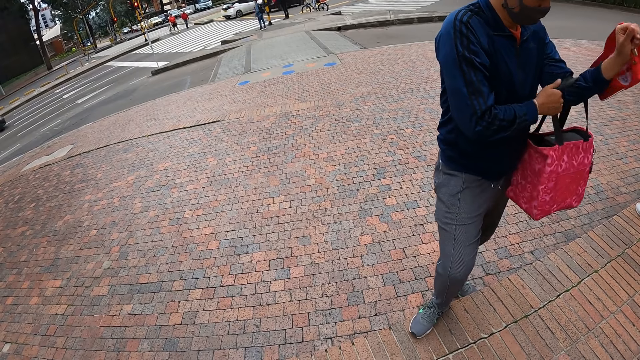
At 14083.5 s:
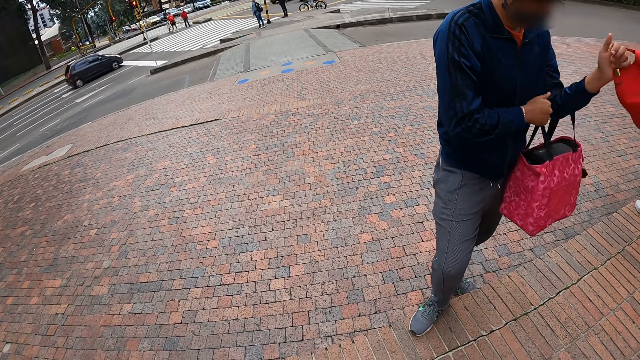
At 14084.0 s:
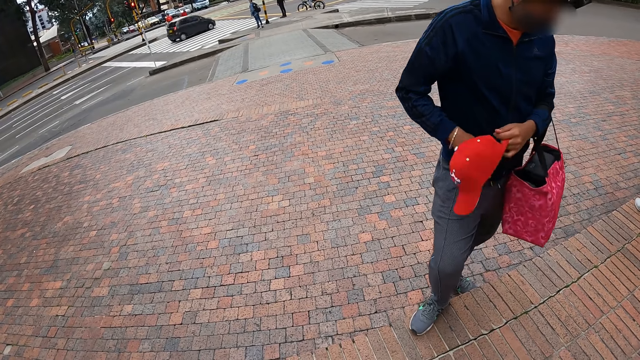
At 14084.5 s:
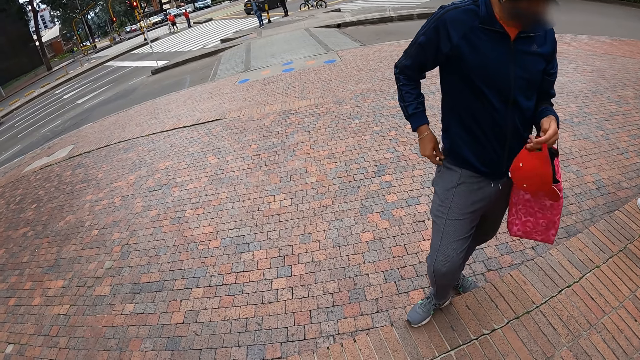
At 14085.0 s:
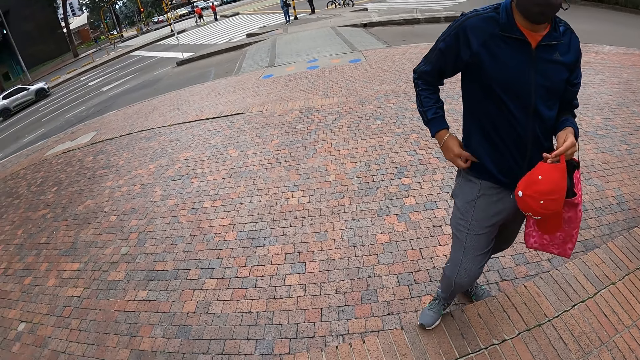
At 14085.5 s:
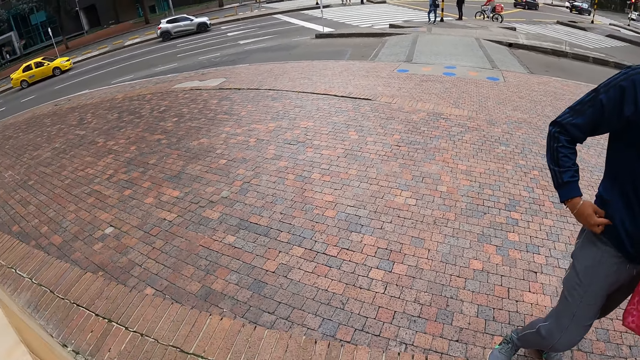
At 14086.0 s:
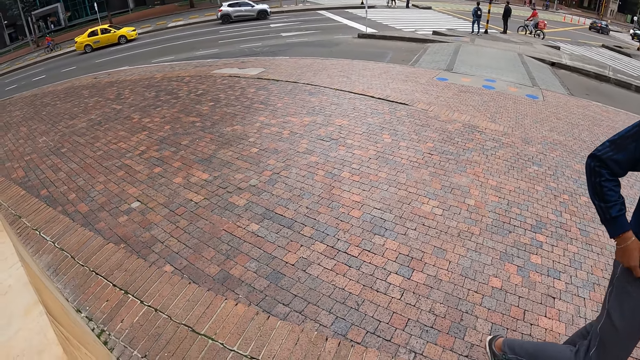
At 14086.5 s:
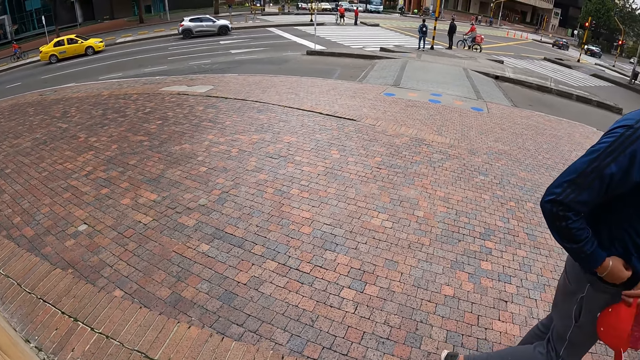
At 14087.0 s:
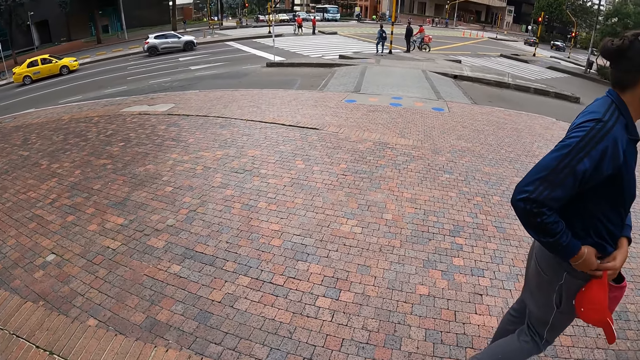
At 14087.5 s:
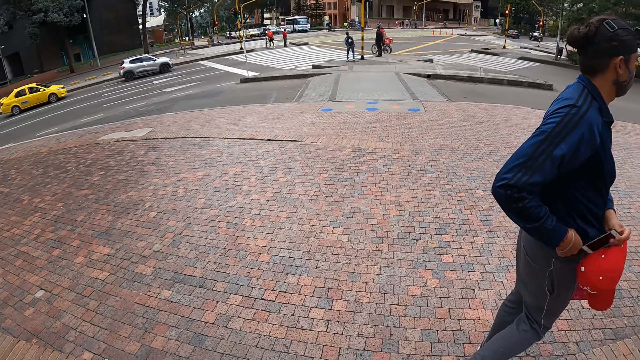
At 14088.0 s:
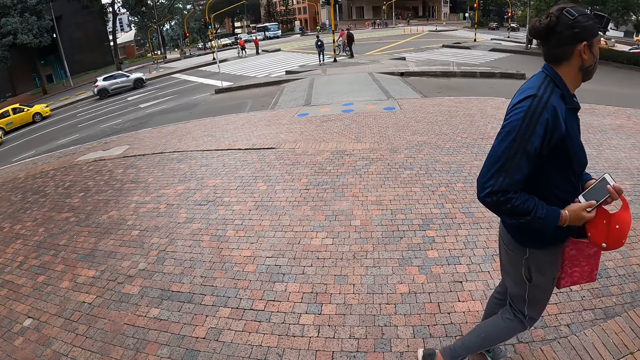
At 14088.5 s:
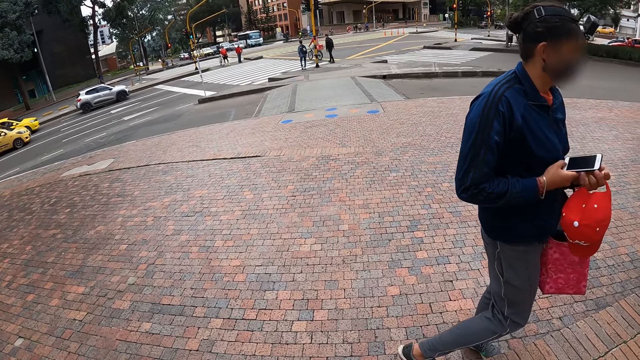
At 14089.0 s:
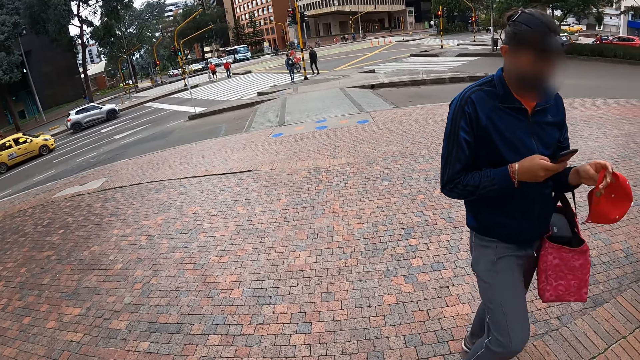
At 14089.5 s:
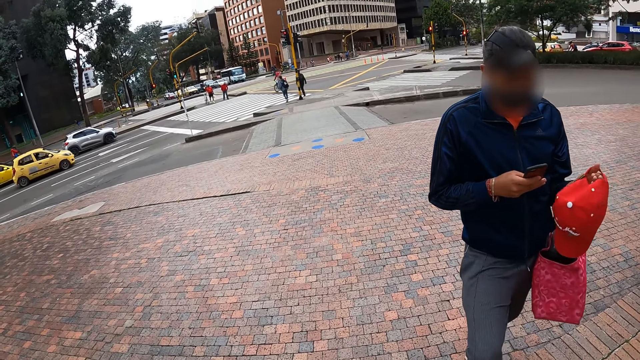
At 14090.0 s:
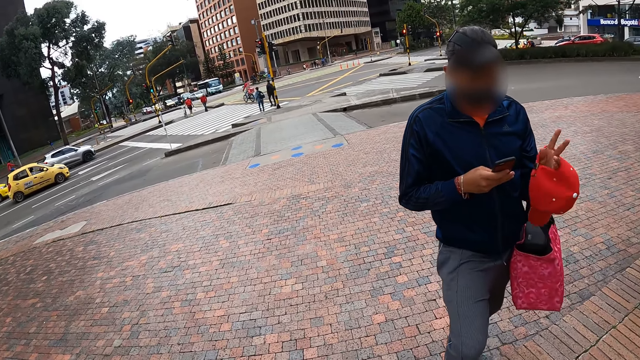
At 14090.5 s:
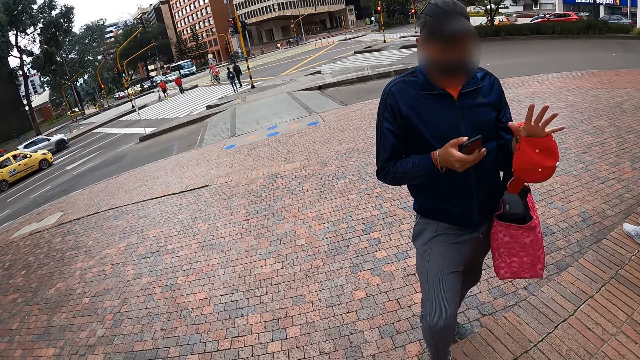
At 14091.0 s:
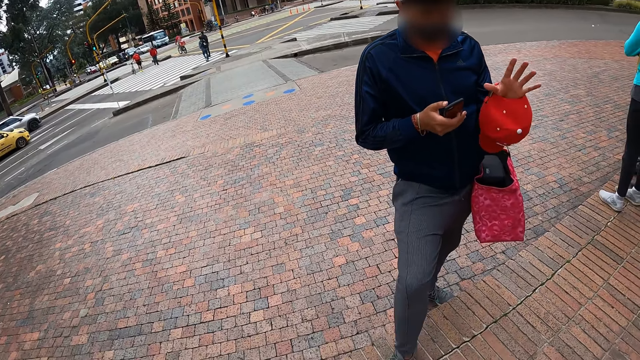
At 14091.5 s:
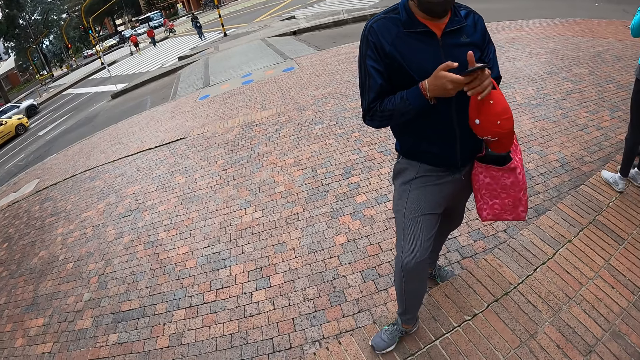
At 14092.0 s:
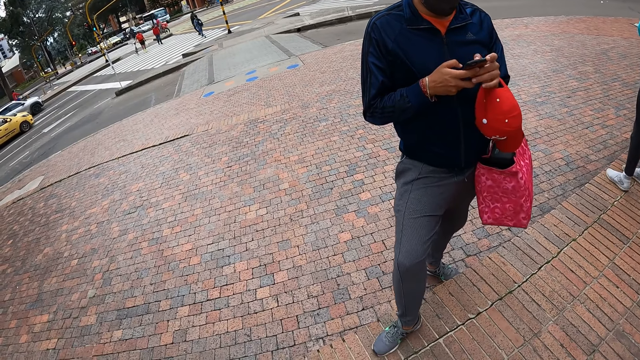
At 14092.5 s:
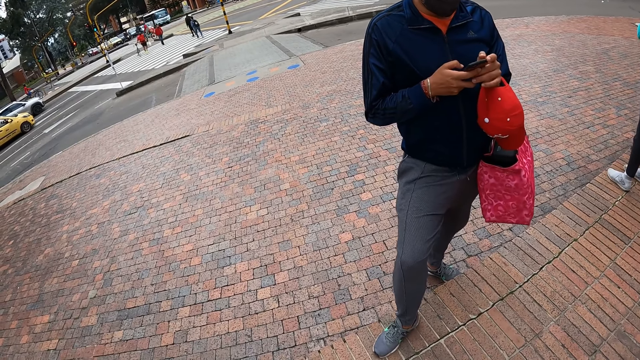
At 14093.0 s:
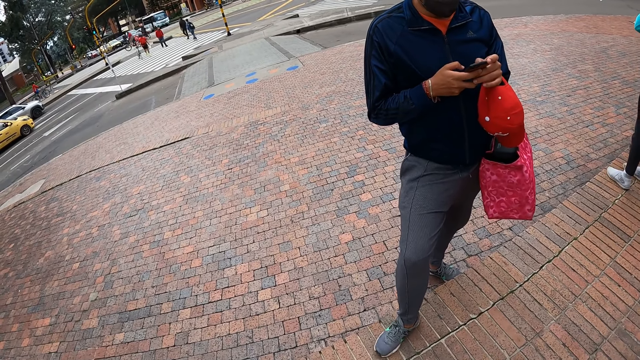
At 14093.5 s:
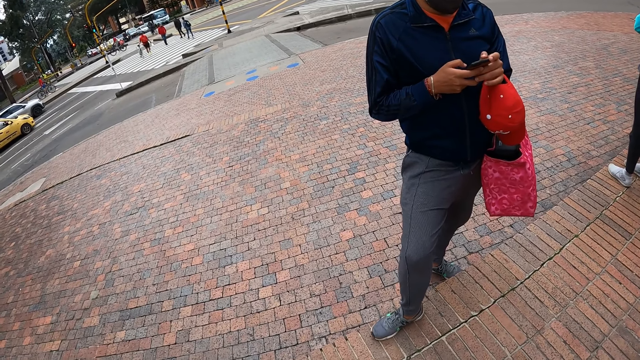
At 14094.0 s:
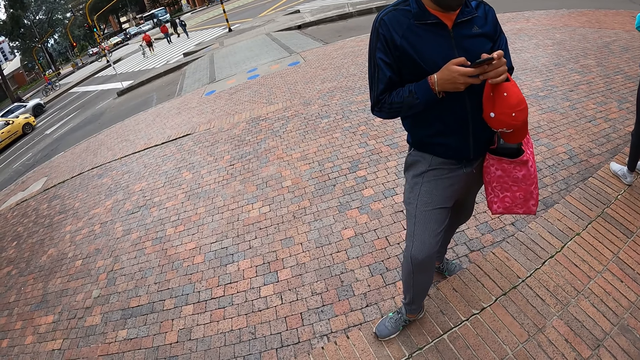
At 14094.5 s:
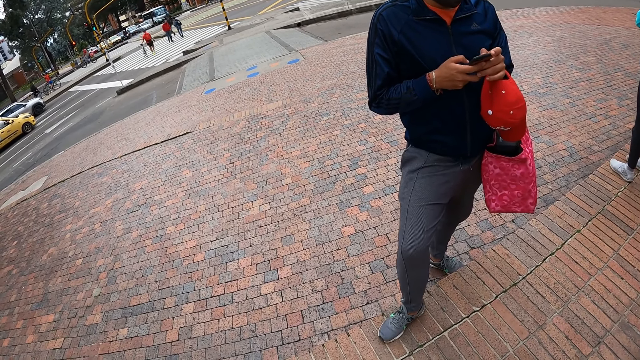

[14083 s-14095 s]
The camera wearer looks around. The man removes a phone from his pocket with his left hand and zips the pocket. The man operates the phone with his right hand. The man puts the cap on the hand. The man operates the phone with both hands.

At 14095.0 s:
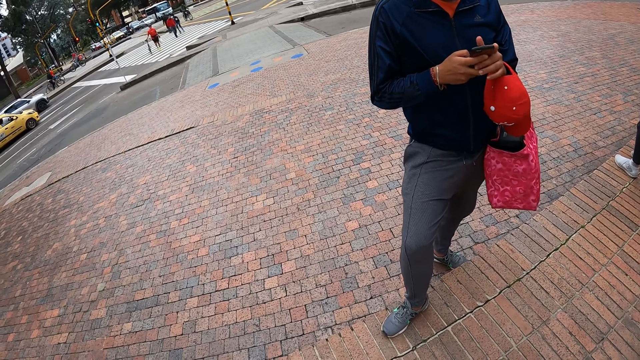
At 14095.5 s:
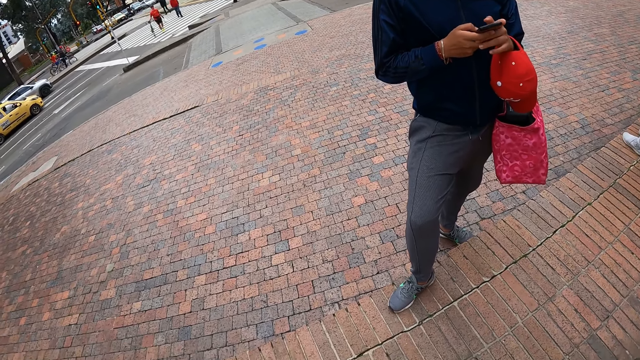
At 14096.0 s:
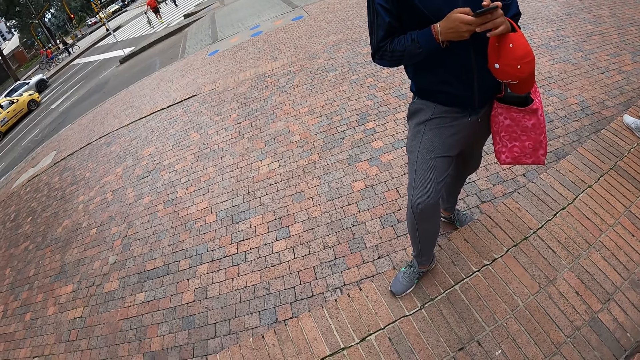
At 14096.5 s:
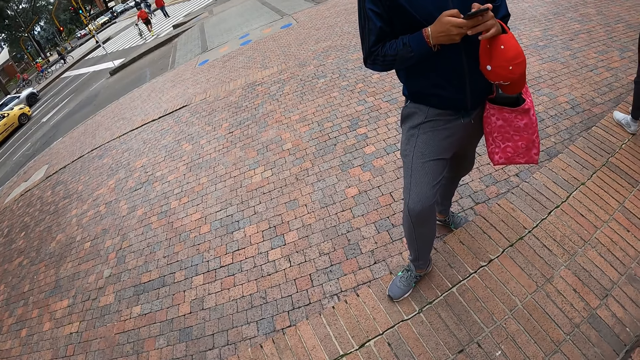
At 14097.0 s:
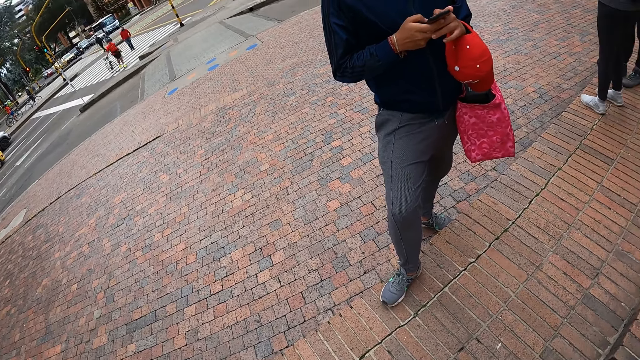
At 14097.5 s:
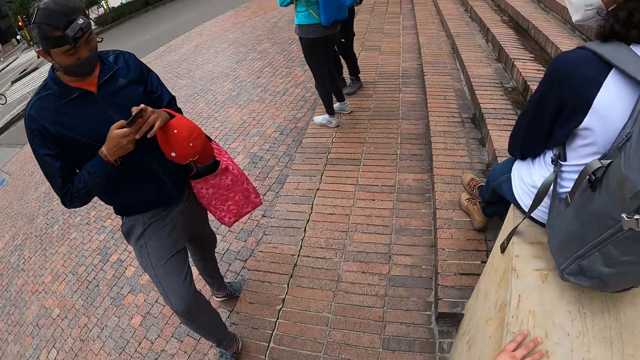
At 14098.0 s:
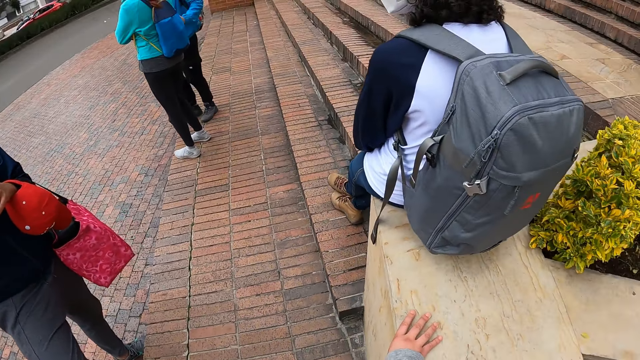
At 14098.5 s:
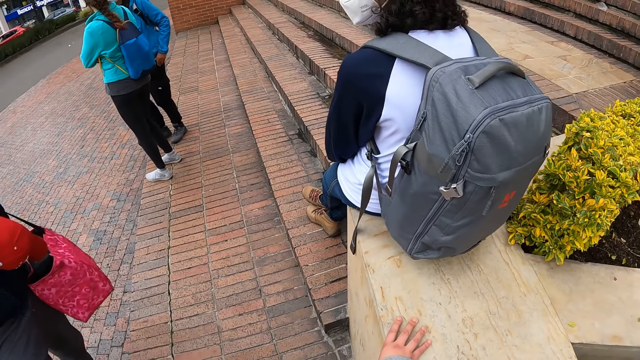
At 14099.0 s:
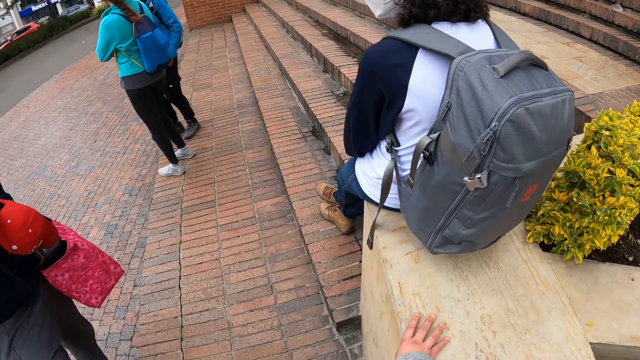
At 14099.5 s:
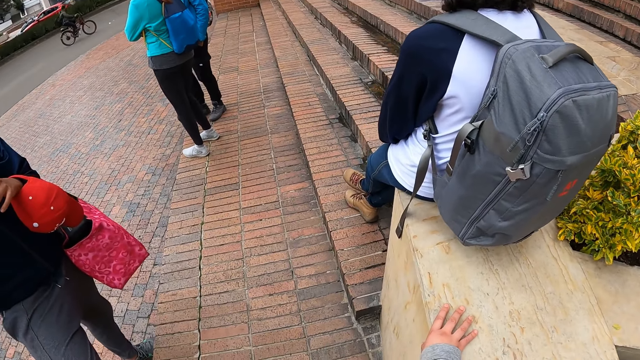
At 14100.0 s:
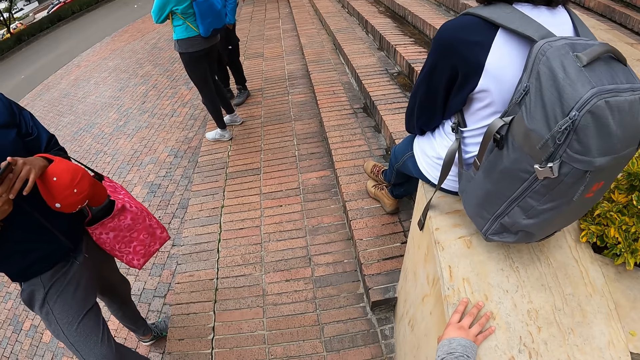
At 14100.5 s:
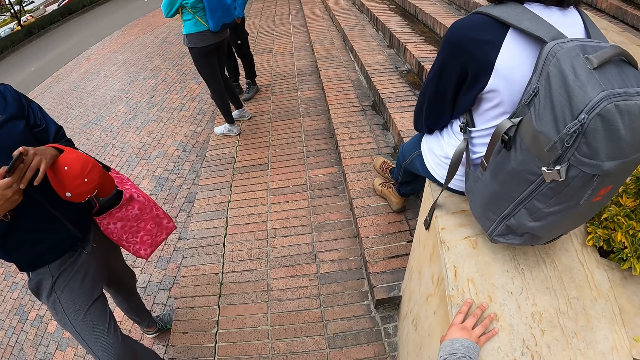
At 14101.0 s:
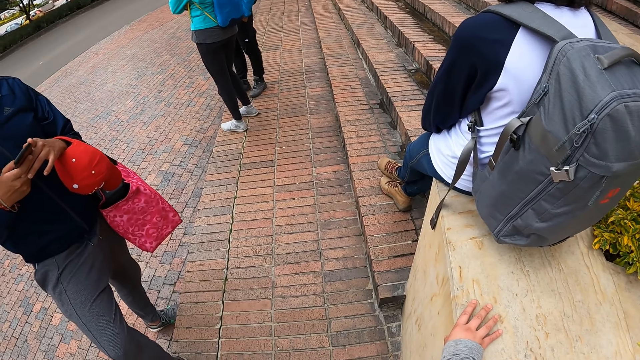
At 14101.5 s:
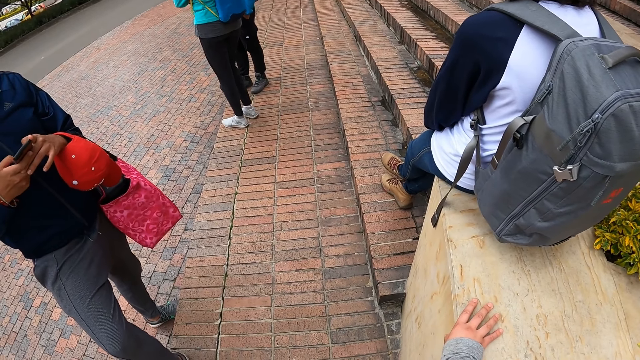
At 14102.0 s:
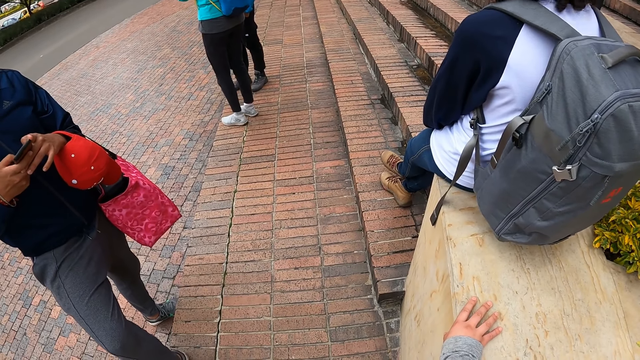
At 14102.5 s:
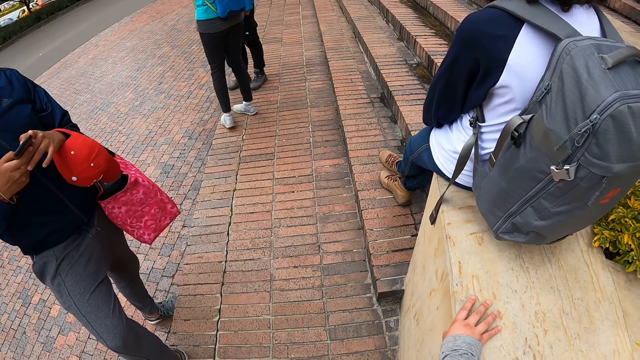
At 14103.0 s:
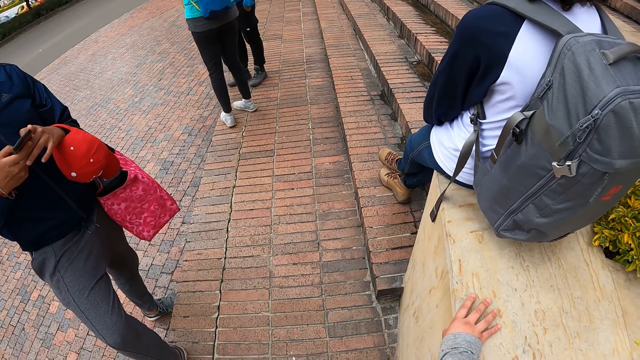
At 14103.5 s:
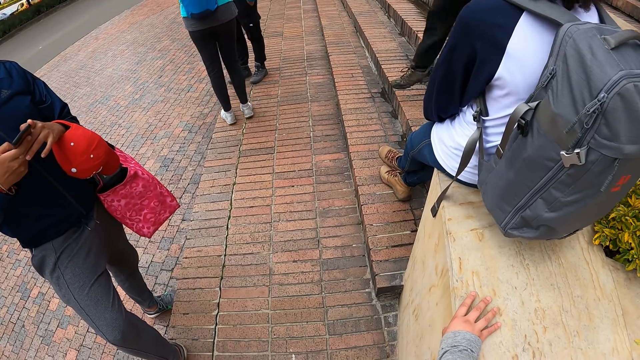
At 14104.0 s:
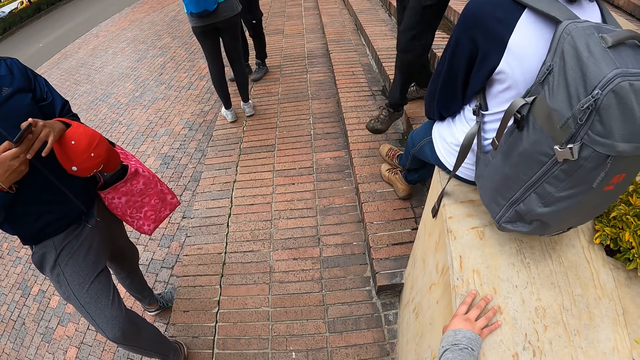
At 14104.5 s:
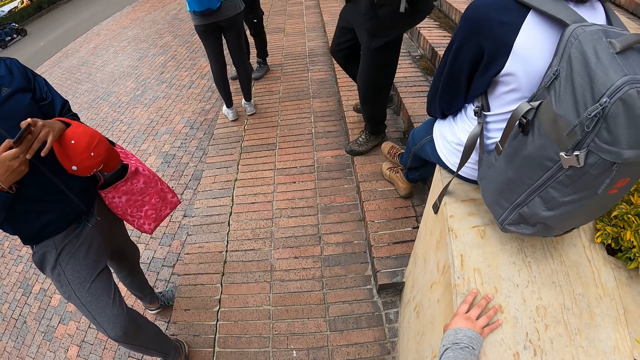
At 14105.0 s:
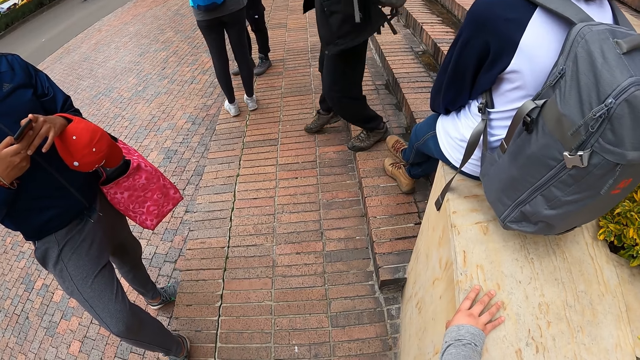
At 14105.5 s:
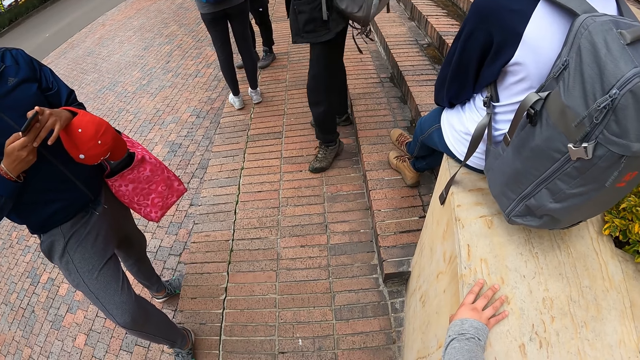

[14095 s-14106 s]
The camera wearer turns. A man climbs down the stairs.
